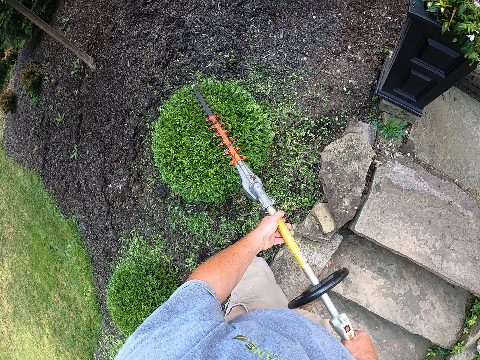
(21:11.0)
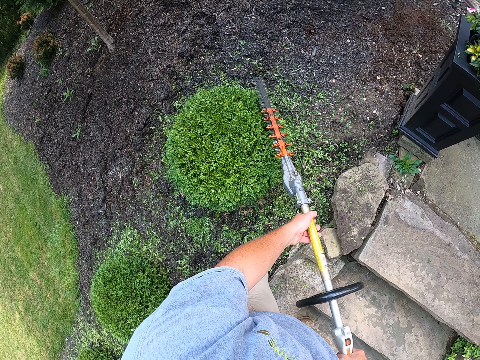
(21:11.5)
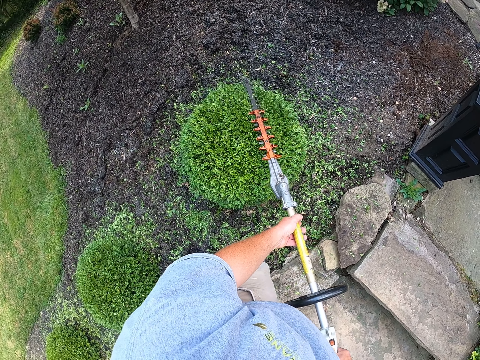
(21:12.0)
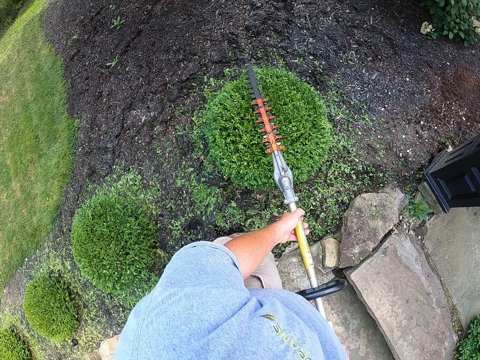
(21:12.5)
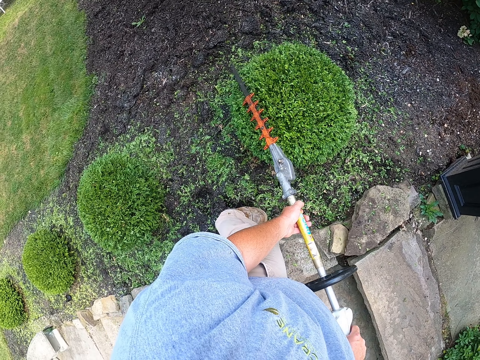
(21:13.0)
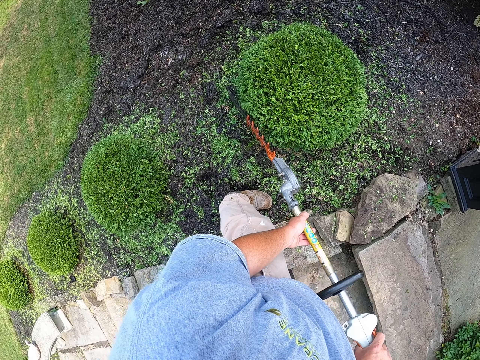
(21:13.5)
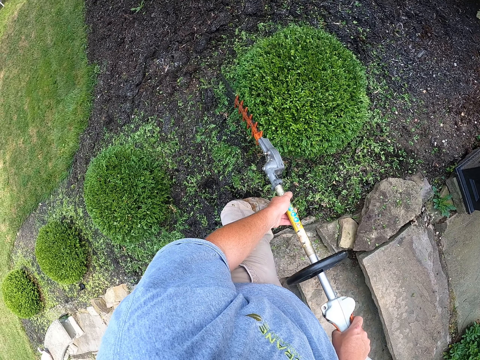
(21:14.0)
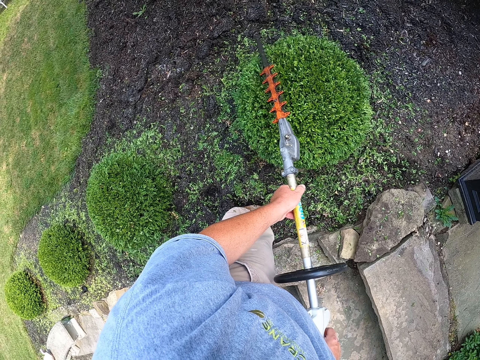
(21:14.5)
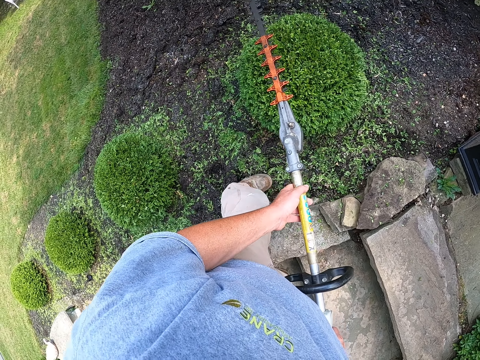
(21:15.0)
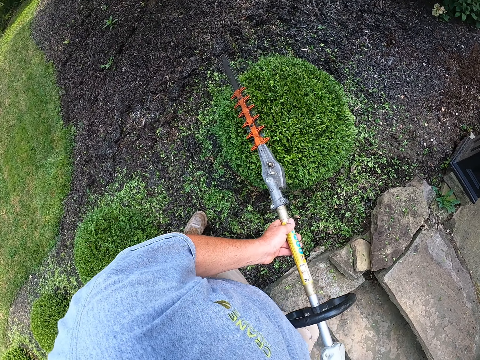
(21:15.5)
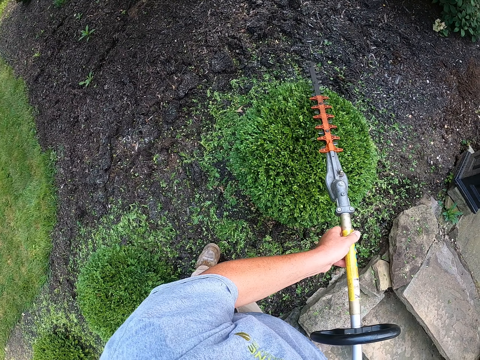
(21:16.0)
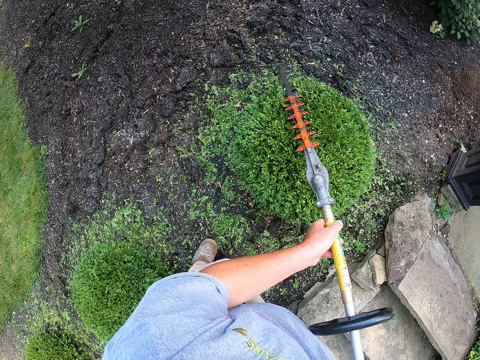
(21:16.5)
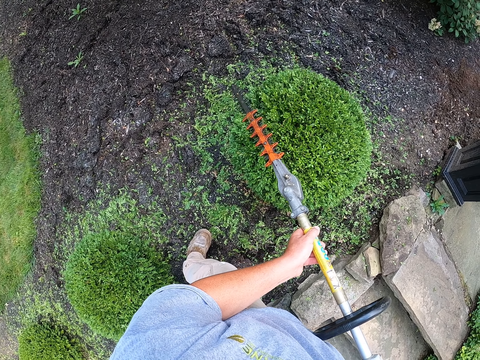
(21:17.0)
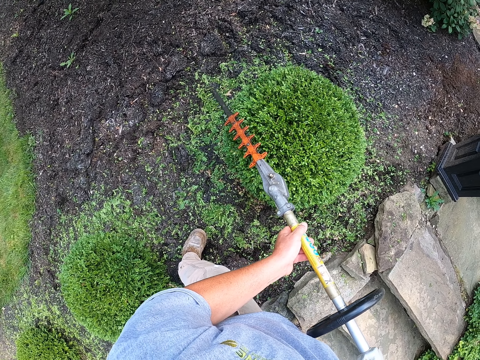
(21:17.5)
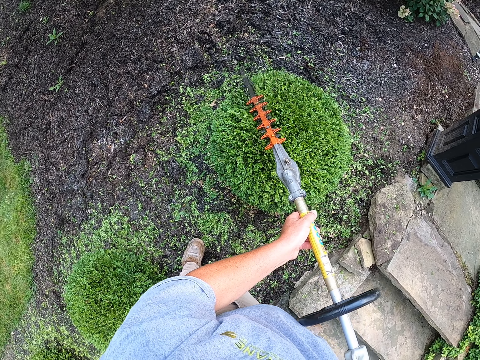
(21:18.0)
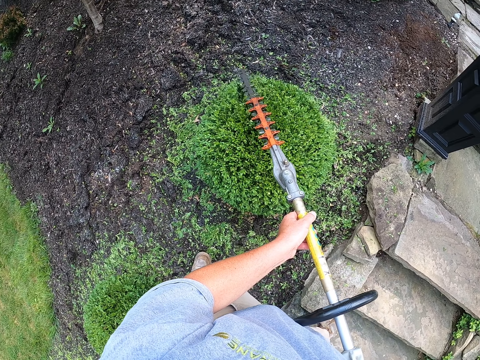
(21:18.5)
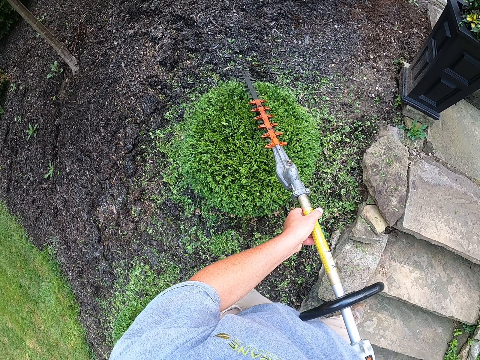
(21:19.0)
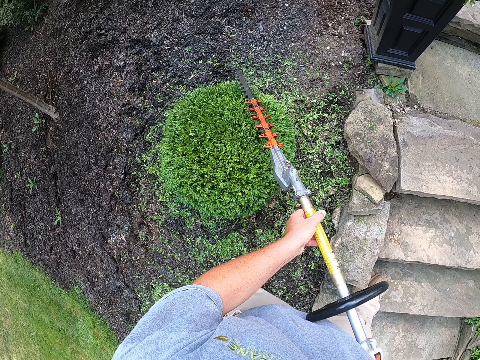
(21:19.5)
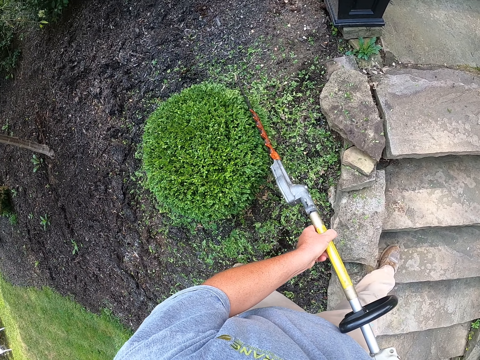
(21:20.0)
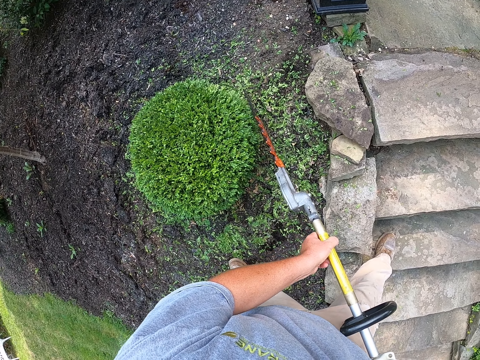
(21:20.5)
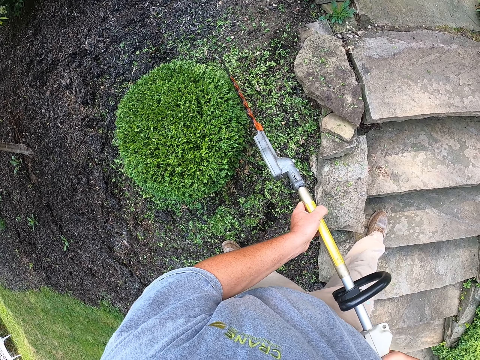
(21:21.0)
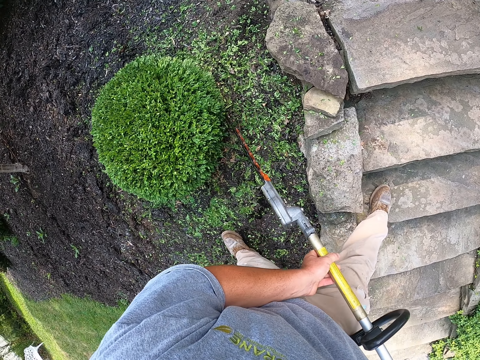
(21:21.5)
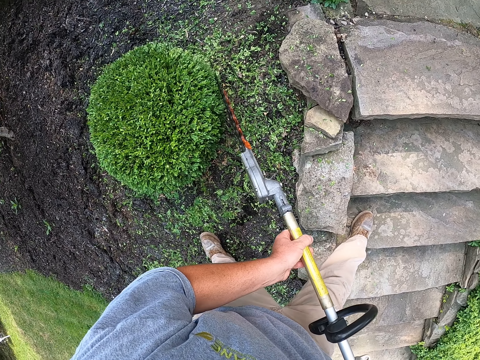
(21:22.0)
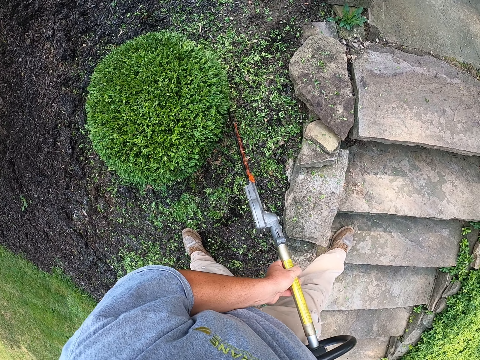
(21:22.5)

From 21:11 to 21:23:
The camera wearer steps backward. They trim the tree with a trimmer.

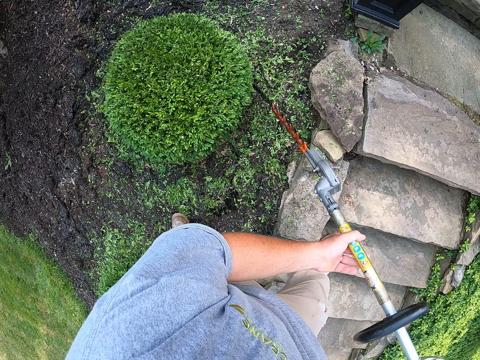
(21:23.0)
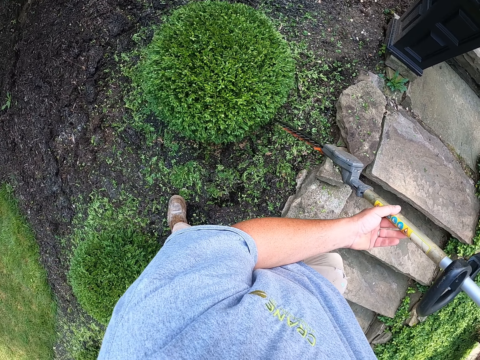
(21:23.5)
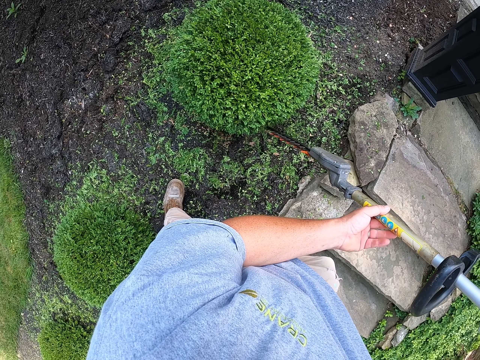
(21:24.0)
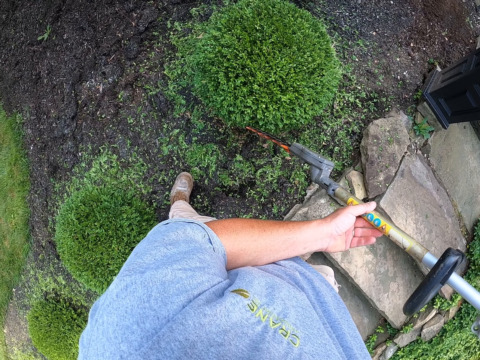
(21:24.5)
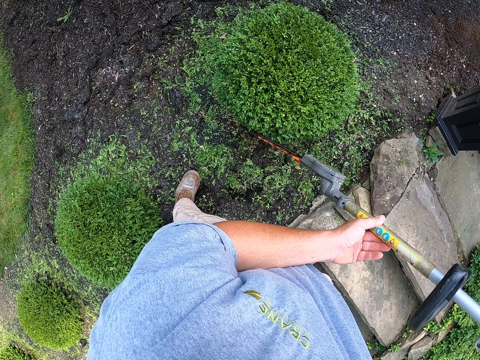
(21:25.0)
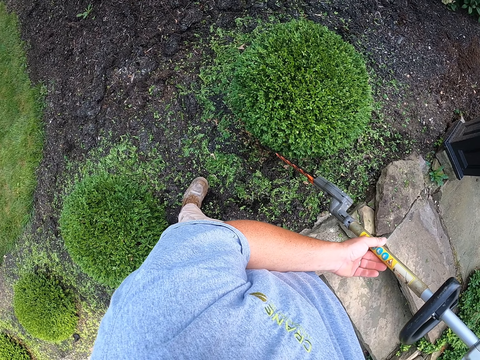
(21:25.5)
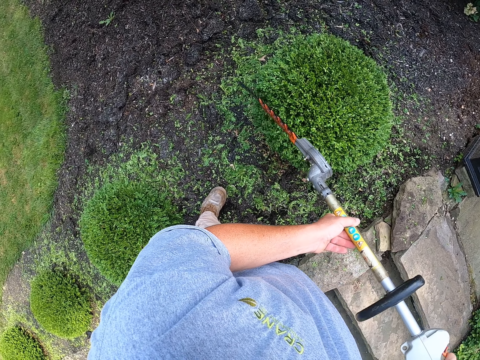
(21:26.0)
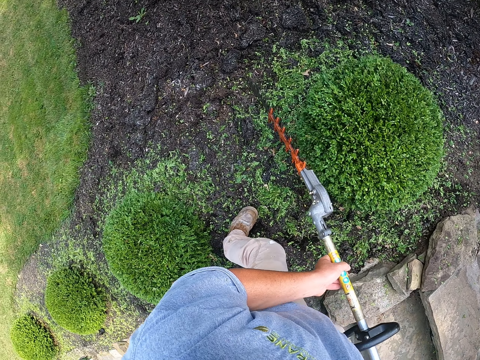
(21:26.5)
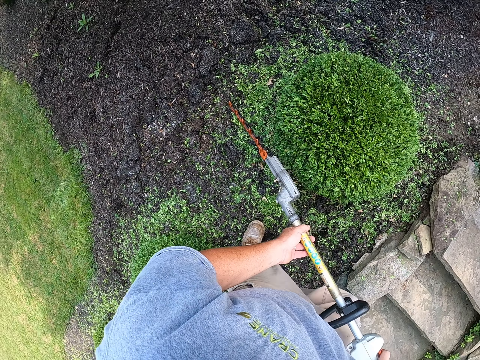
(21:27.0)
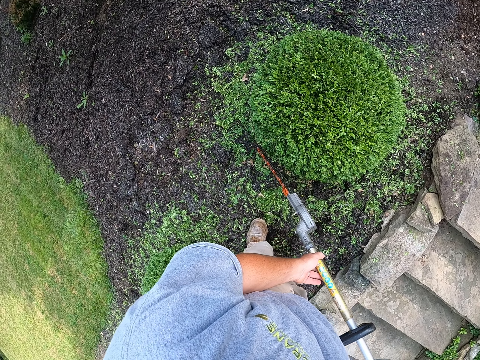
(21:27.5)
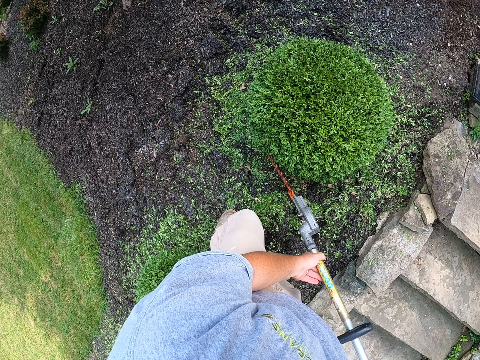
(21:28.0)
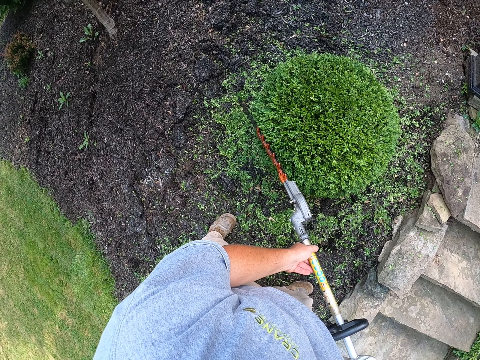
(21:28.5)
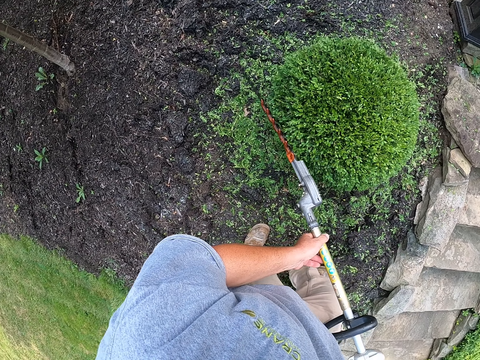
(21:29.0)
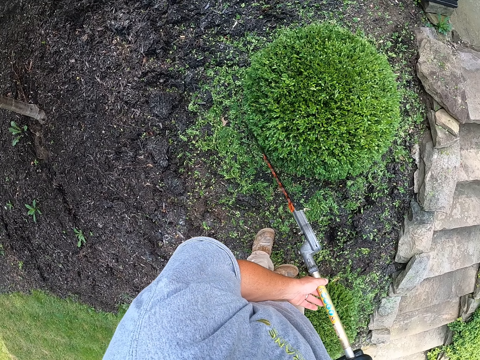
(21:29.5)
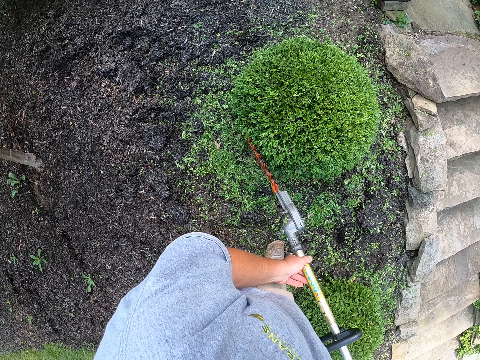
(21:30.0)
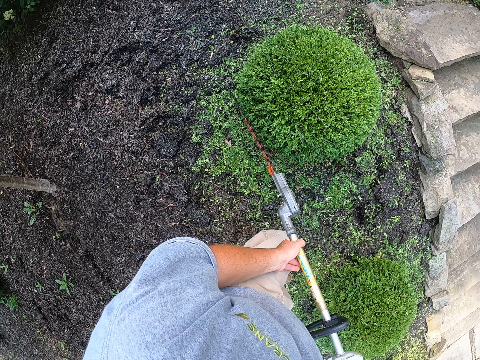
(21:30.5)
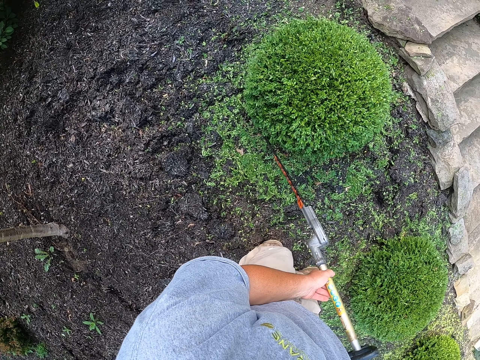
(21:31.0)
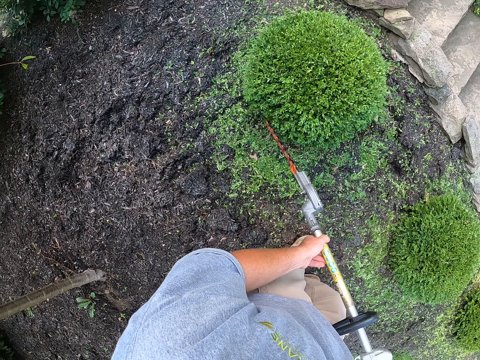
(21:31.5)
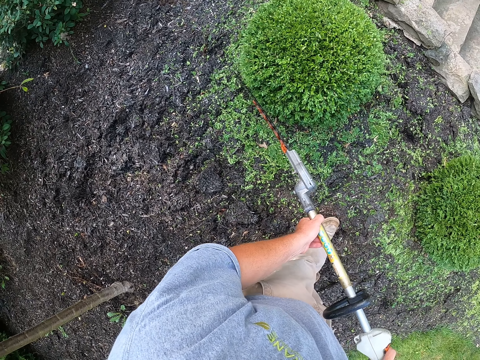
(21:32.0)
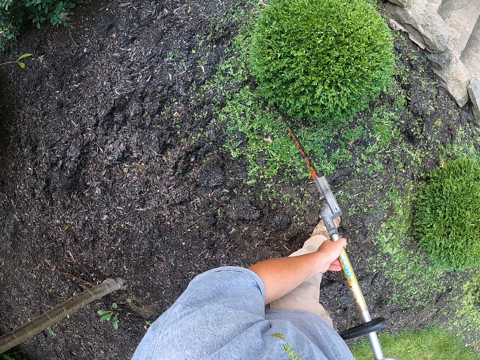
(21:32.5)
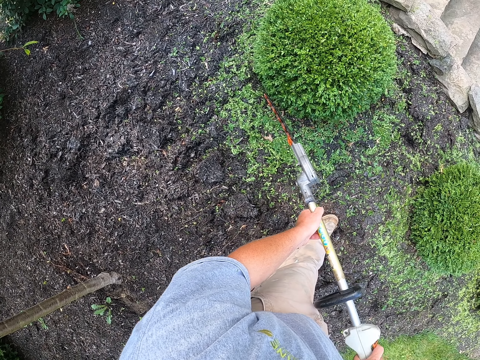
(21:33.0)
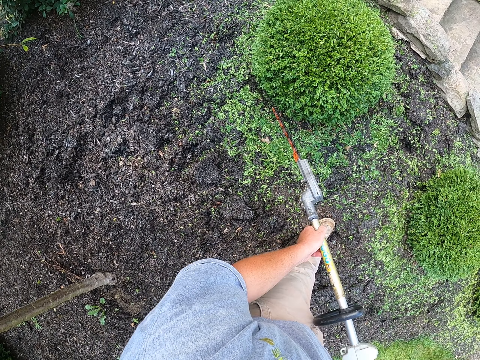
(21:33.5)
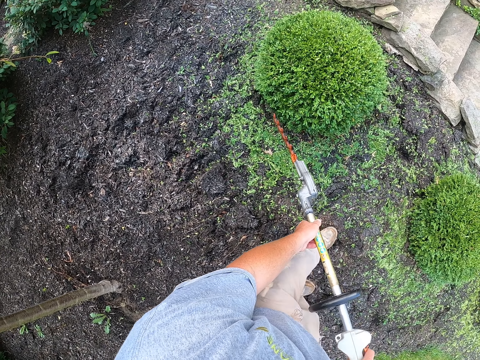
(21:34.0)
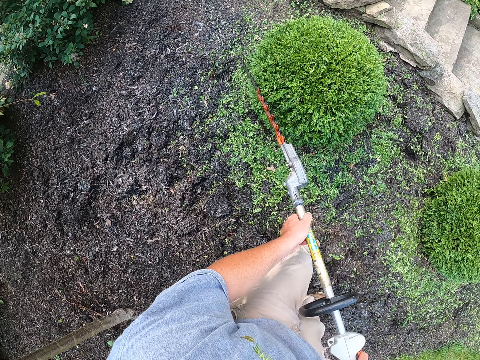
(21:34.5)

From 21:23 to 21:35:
The camera wearer steps backward. They trim the tree with a trimmer.

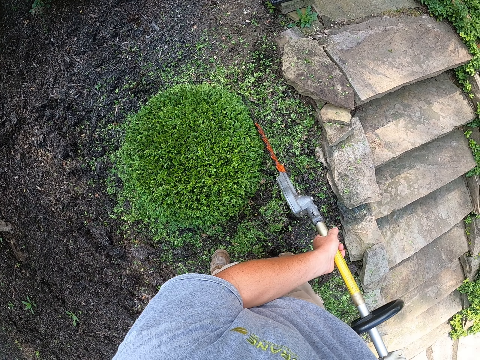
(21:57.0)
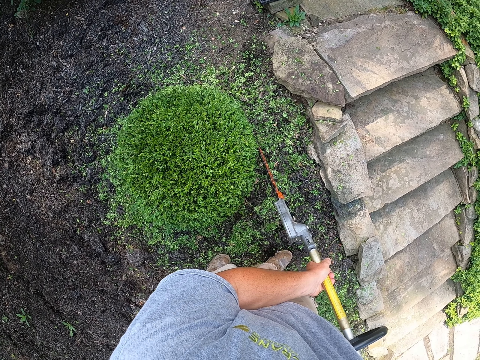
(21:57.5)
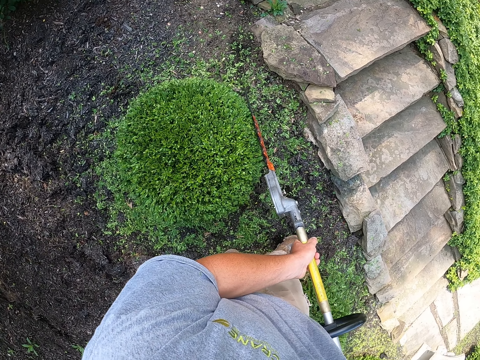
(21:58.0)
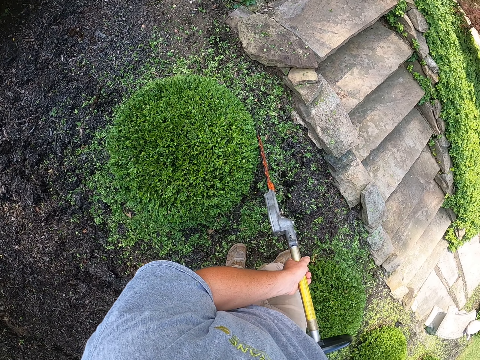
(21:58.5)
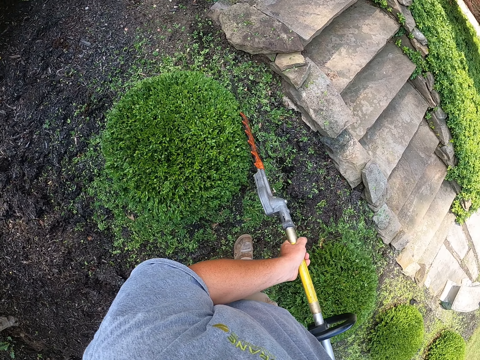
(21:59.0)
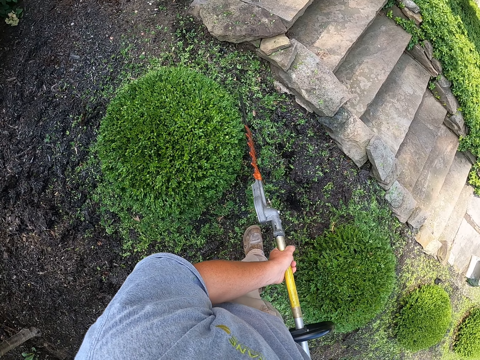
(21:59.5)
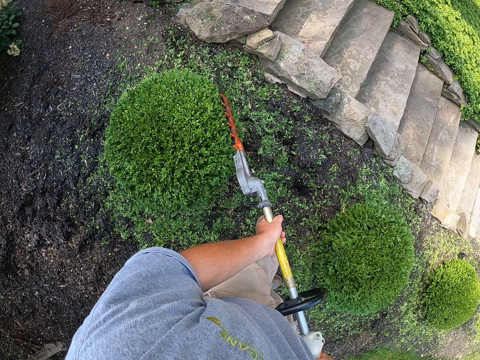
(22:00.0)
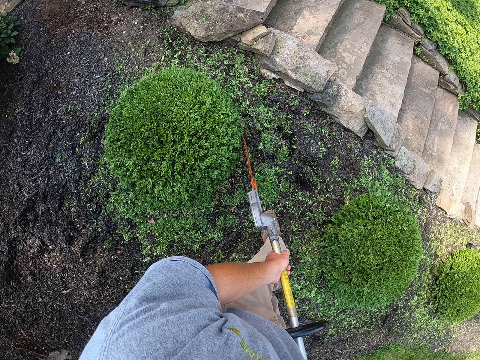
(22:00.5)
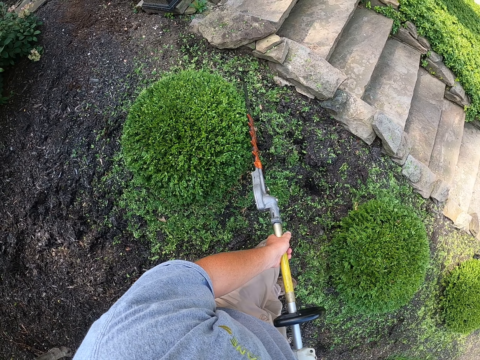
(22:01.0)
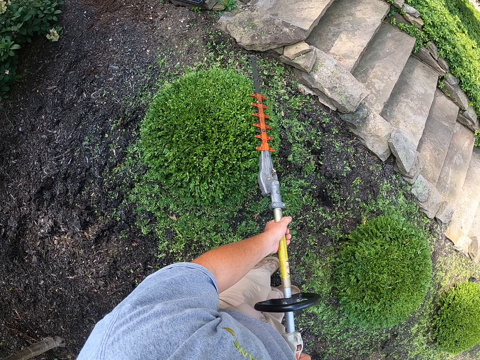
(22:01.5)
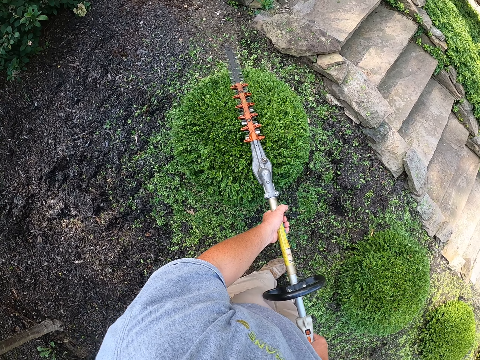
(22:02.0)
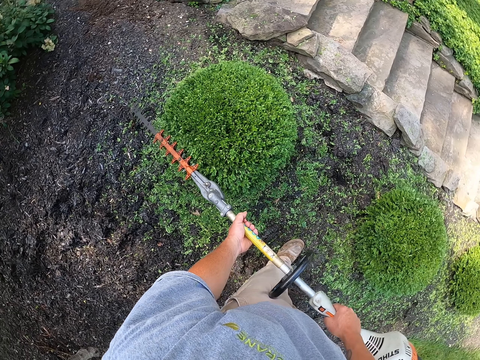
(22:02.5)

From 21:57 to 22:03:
The camera wearer steps backward. They trim the tree with a trimmer. They step backward. They trim the tree with the trimmer.
